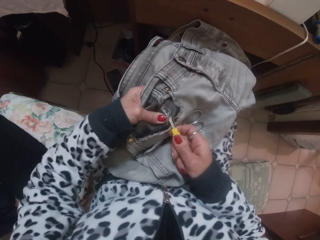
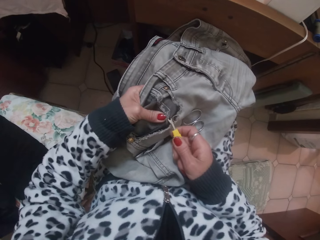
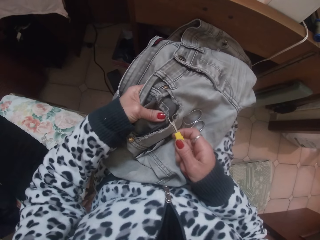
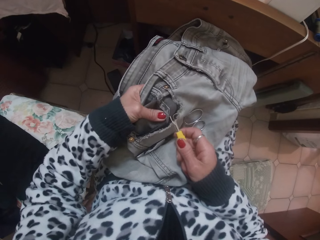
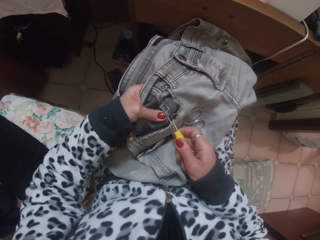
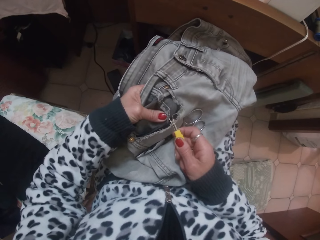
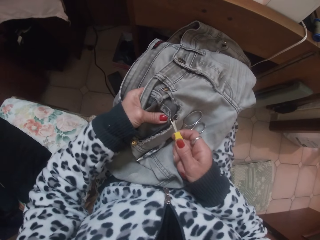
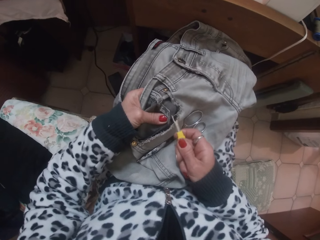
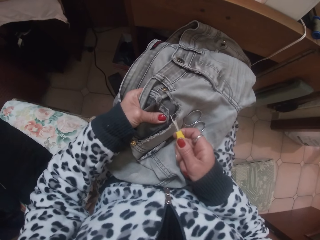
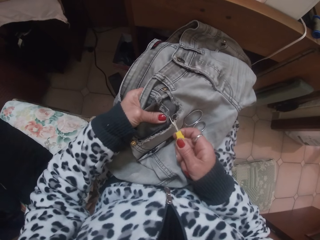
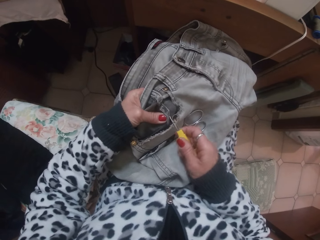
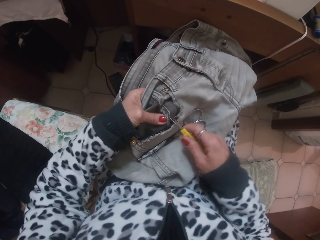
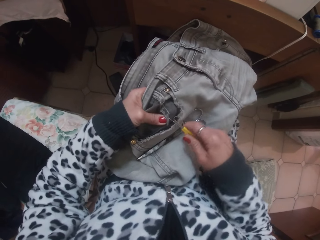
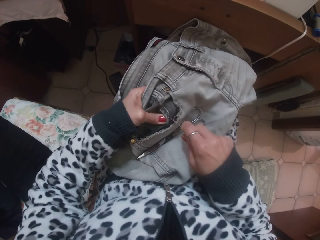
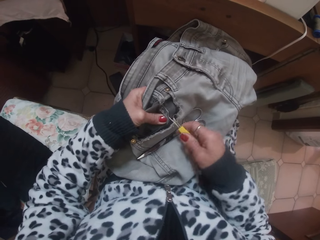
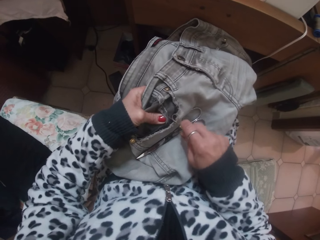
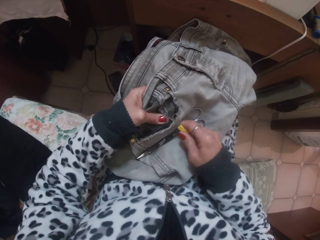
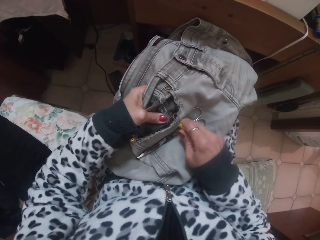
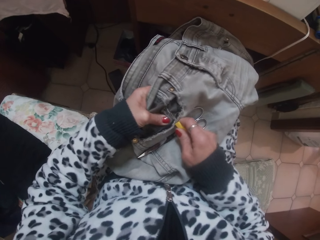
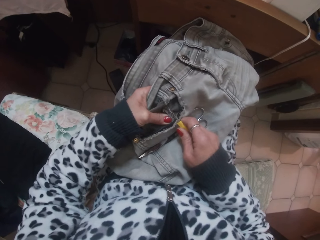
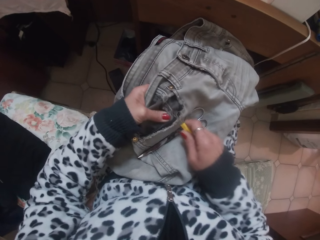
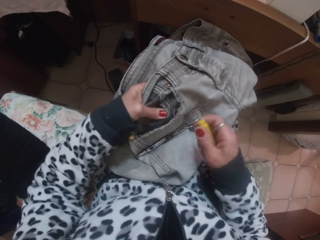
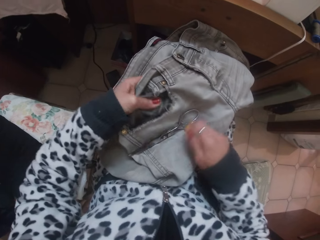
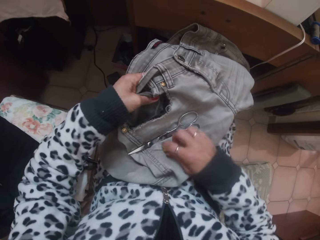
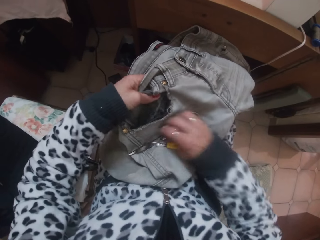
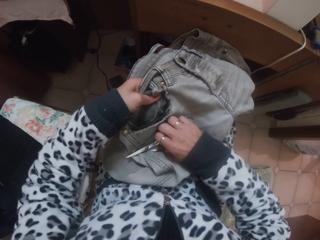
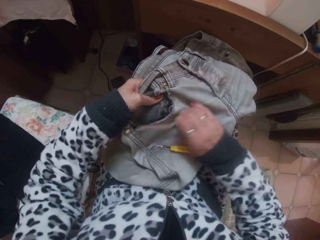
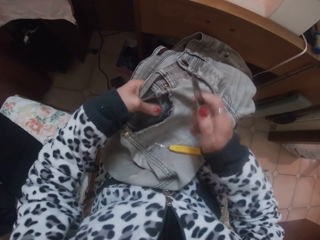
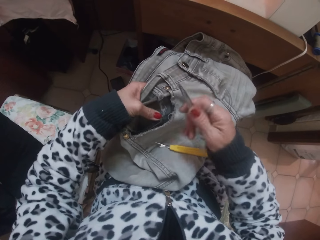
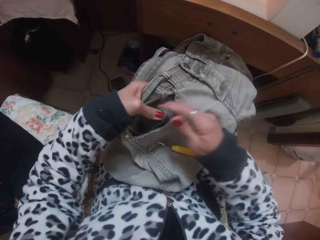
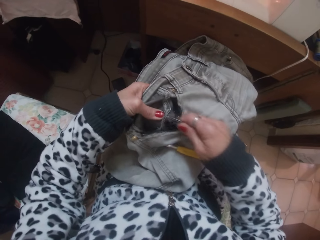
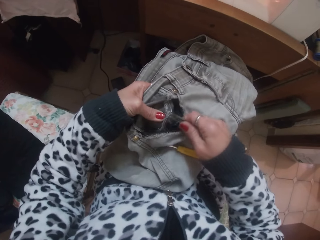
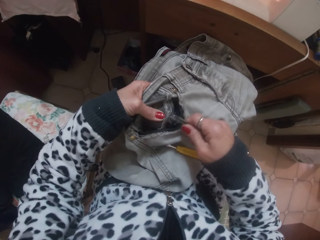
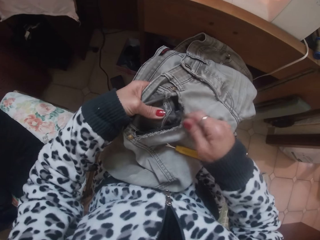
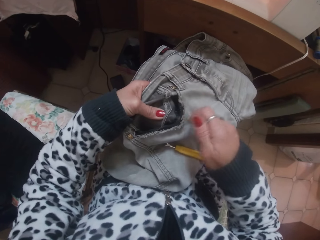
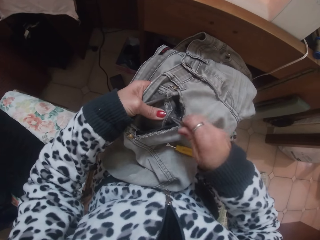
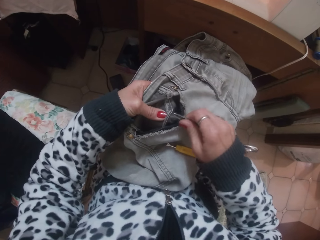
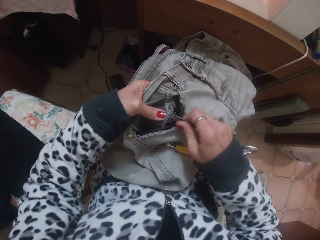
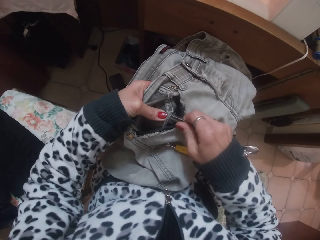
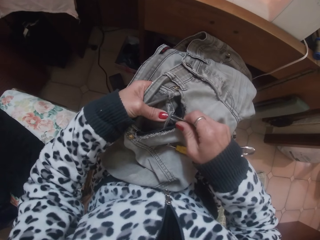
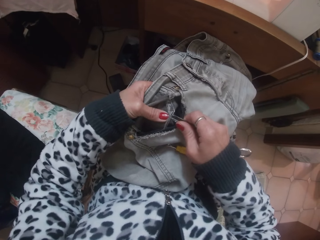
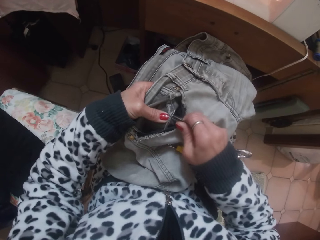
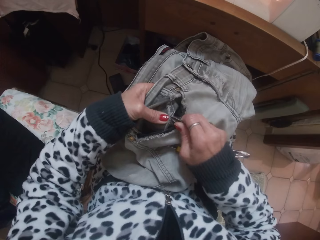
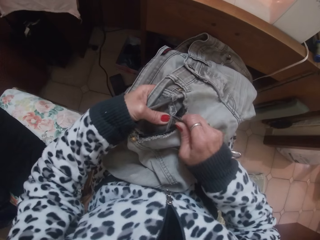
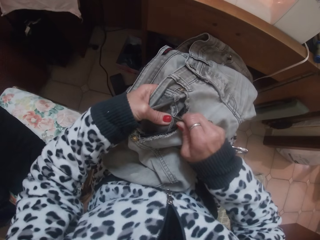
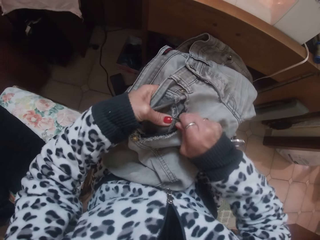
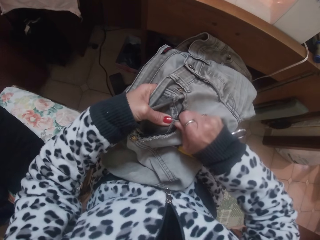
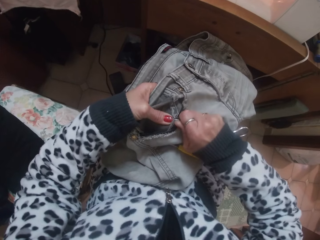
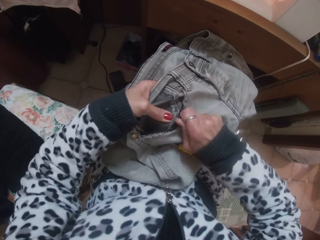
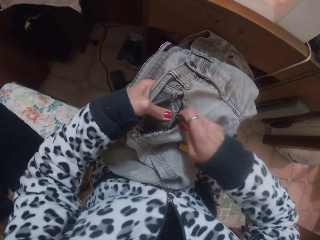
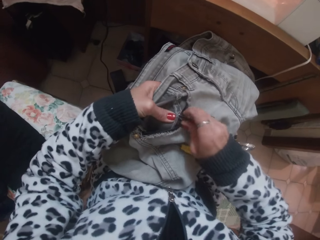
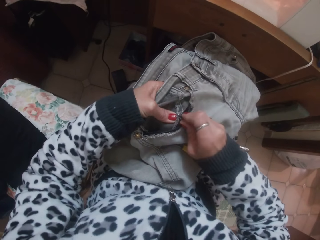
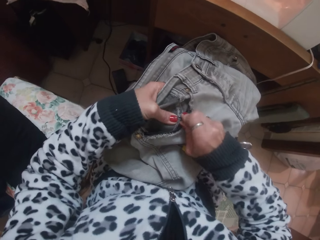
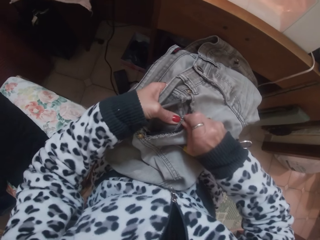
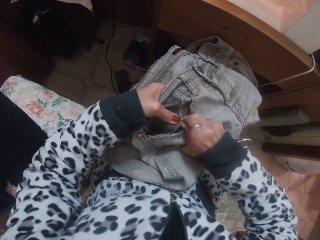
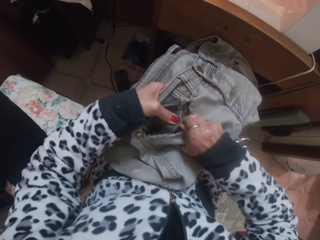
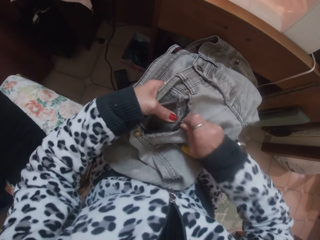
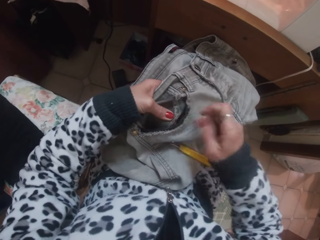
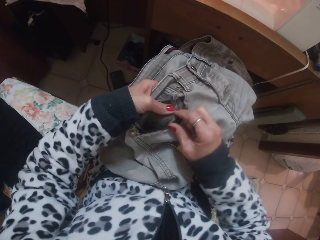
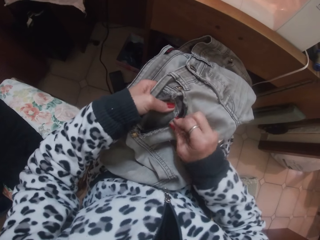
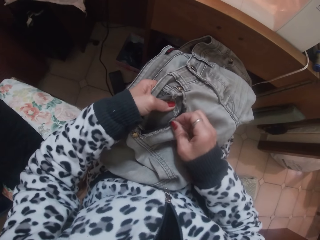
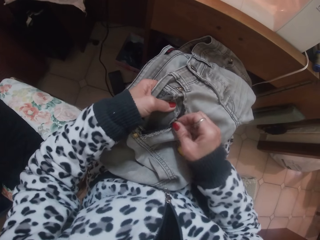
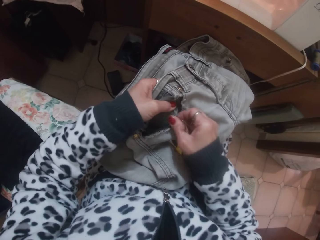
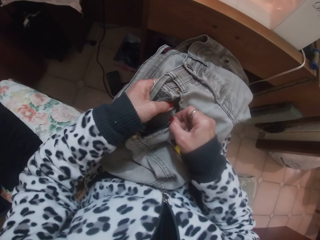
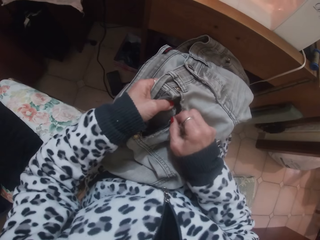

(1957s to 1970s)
The camera wearer inserts the thread looser in her right hand into the trouser pocket. She drops the thread looser in her right hand on the trouser lying on her lap. She picks up the scissors on the trouser lying on her lap with her right hand. She cuts the thread in the cloth with the scissors. She loosens the thread of the trouser pocket with the scissors in her right hand.

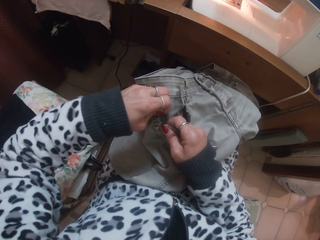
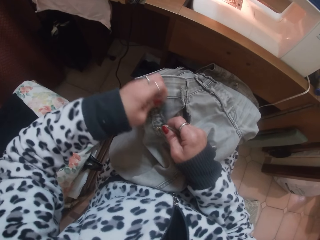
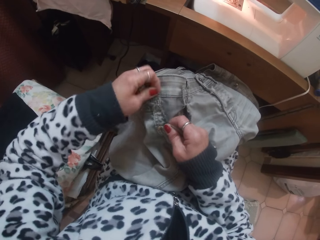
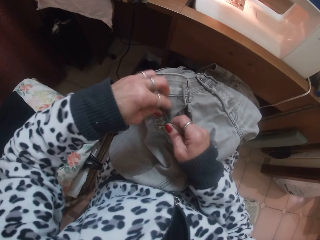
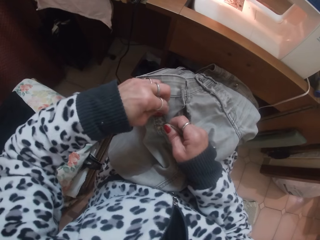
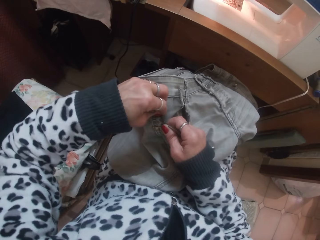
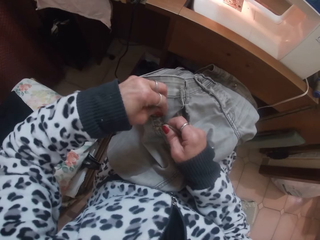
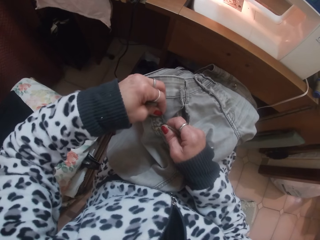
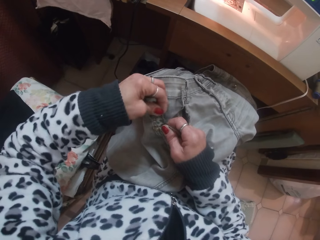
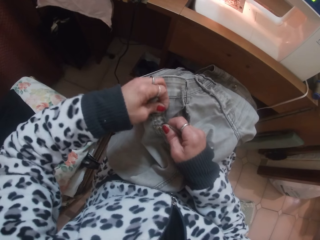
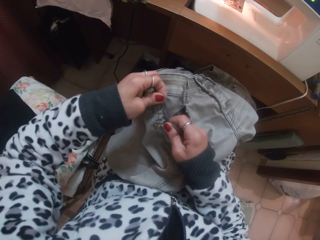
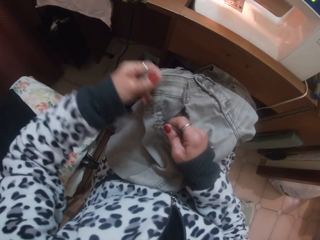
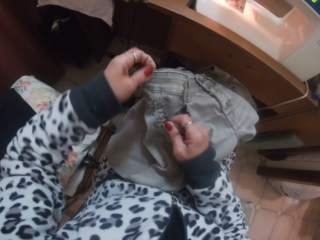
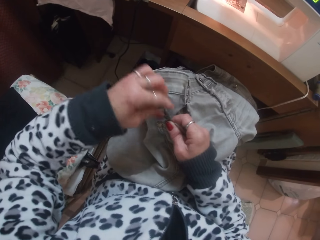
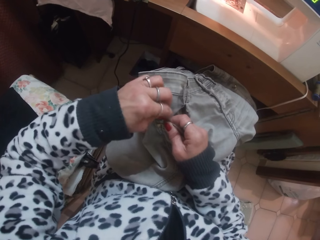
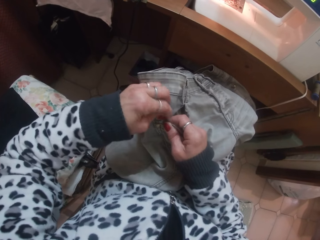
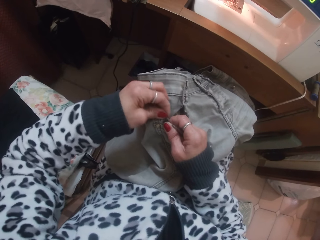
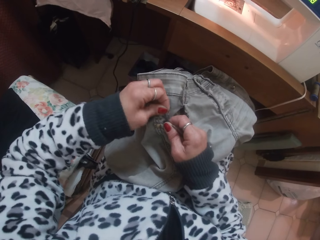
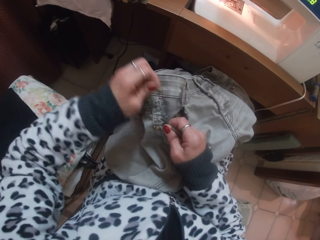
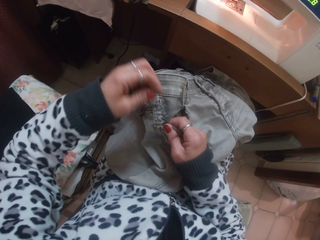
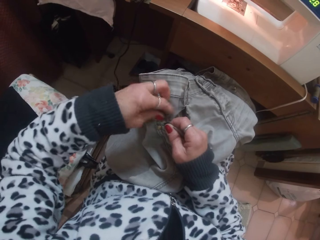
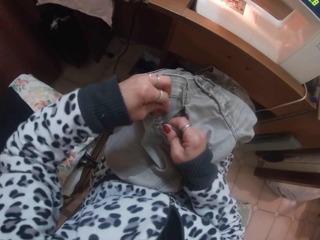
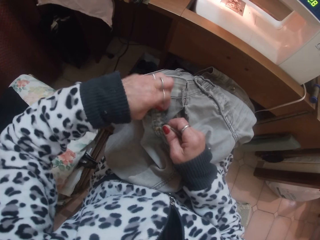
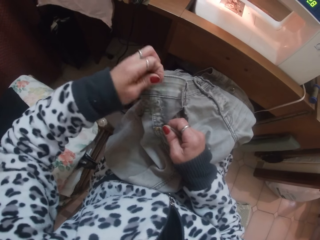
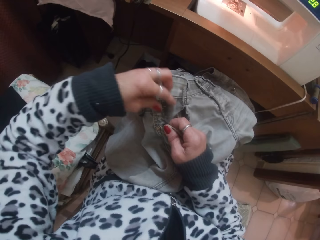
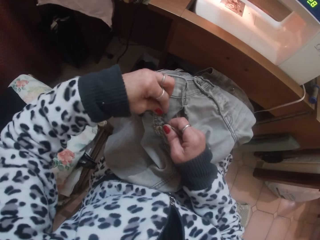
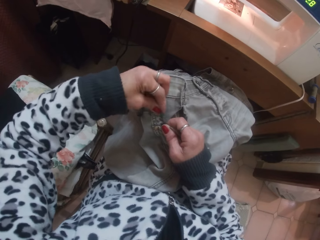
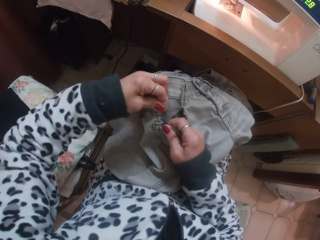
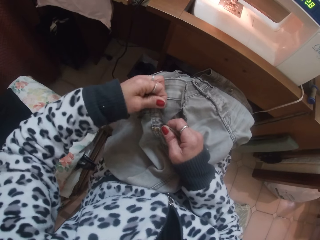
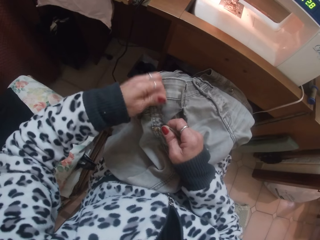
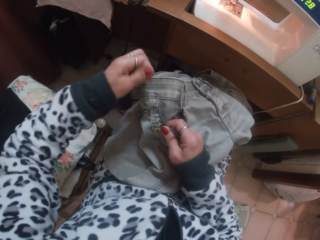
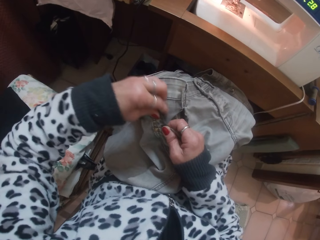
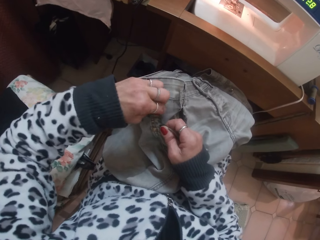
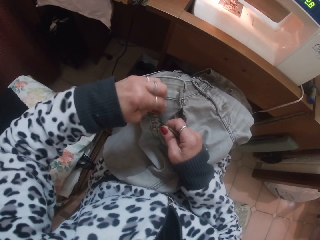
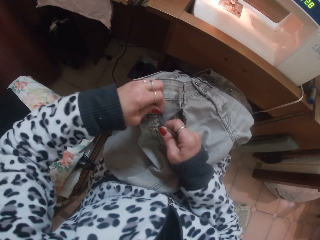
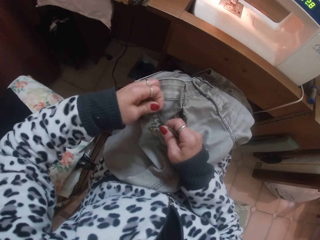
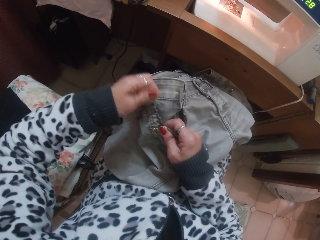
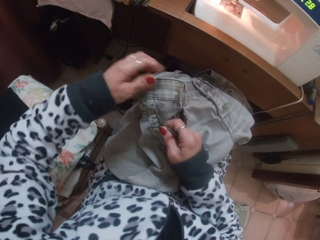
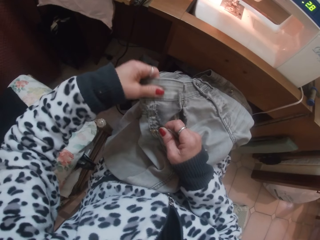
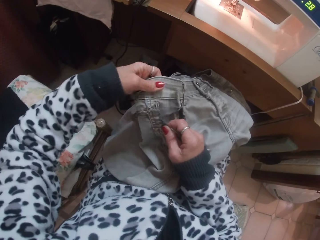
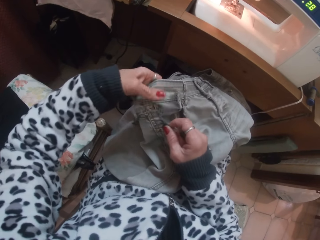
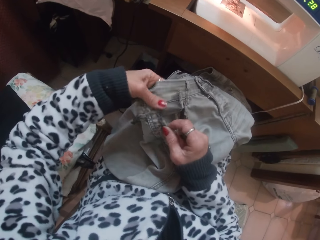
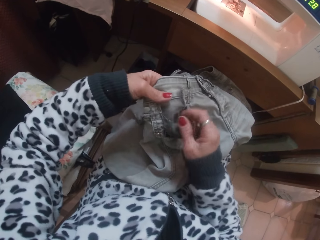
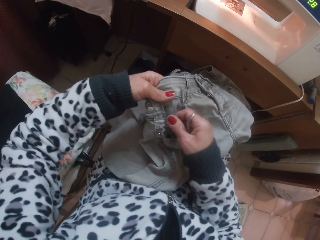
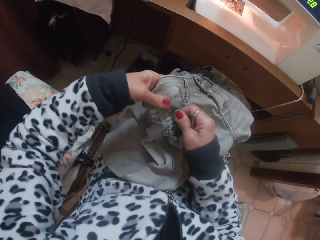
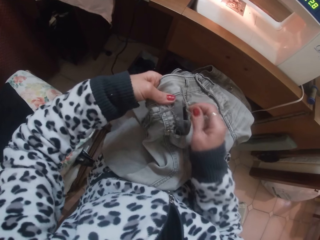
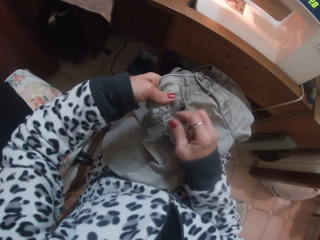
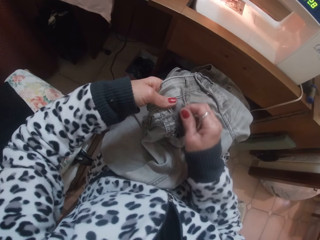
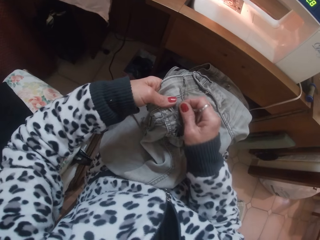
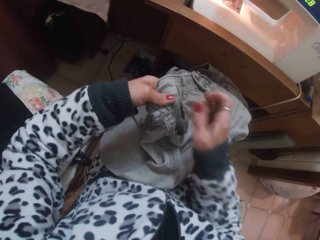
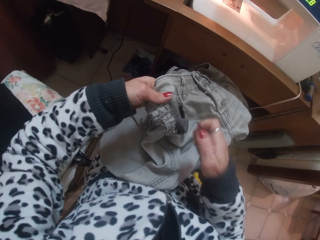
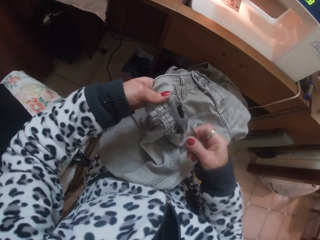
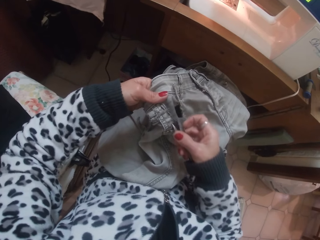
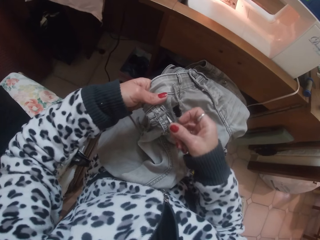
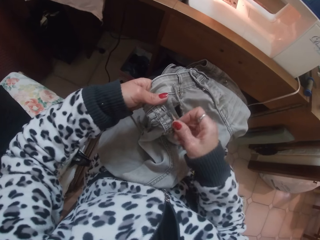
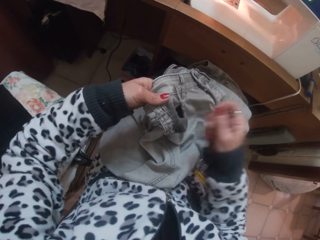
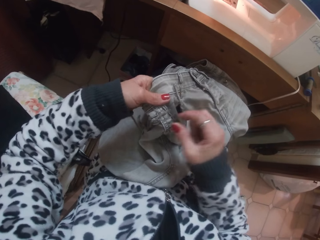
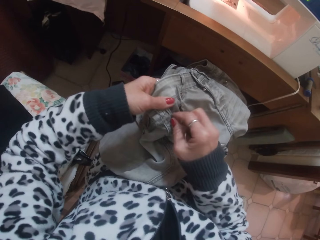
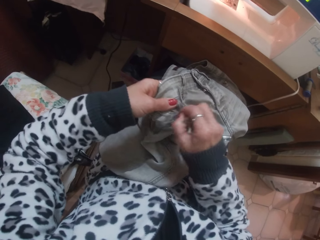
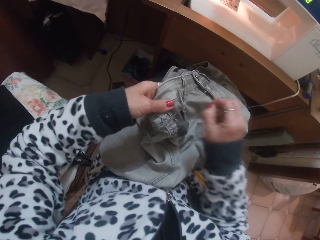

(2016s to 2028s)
The camera wearer pulls the thread in the cloth with the hands.
